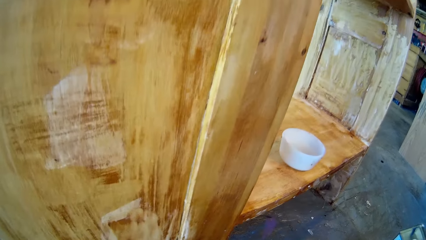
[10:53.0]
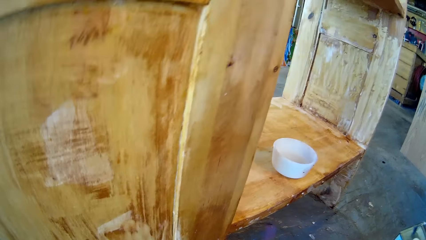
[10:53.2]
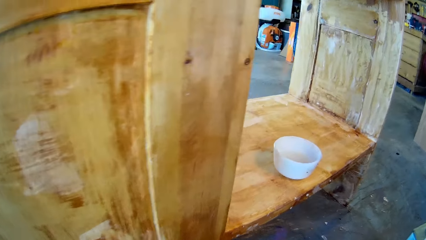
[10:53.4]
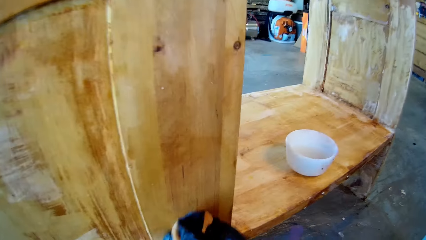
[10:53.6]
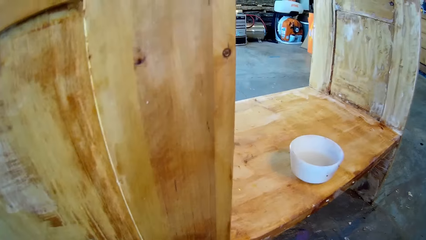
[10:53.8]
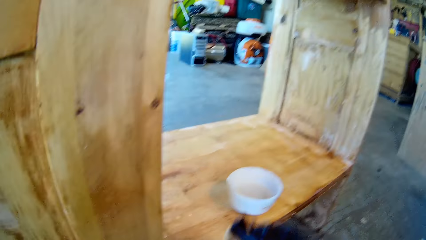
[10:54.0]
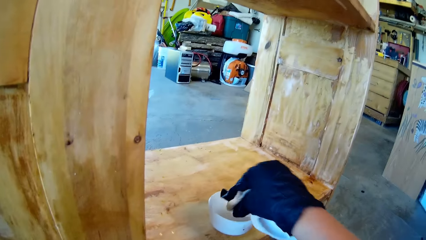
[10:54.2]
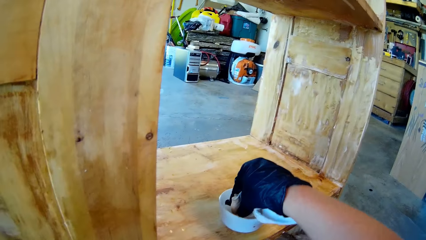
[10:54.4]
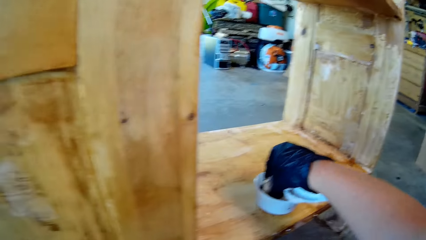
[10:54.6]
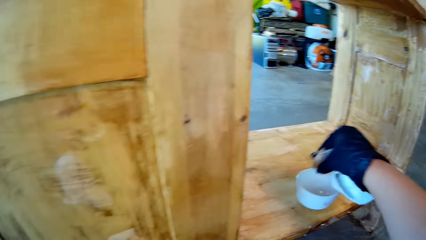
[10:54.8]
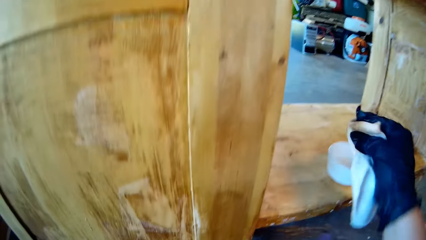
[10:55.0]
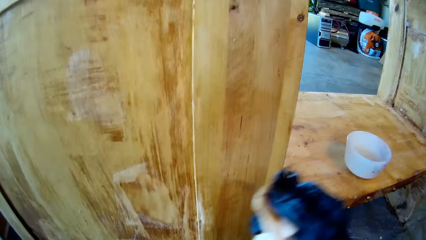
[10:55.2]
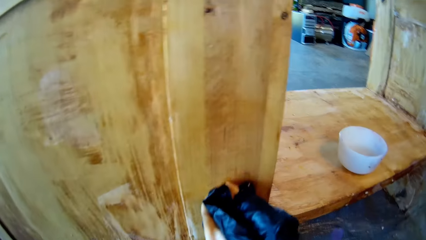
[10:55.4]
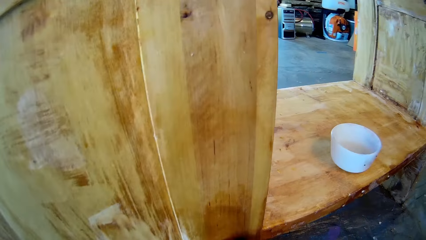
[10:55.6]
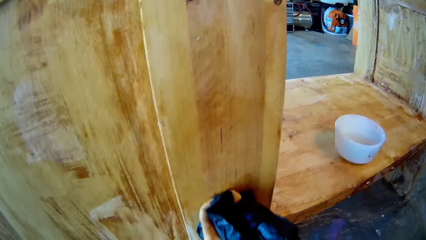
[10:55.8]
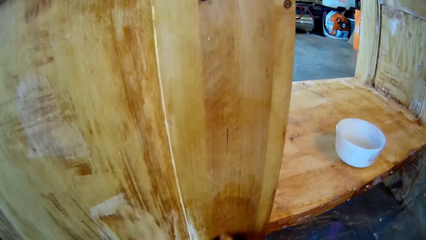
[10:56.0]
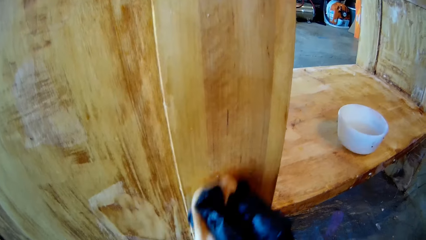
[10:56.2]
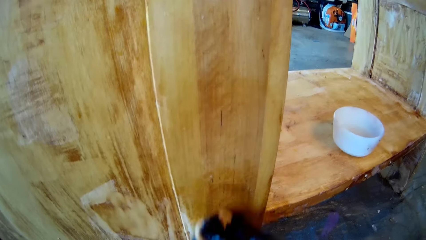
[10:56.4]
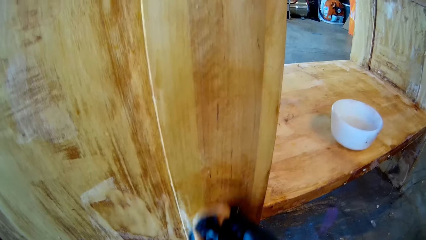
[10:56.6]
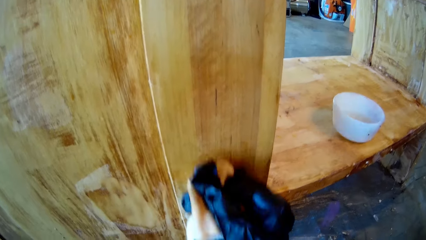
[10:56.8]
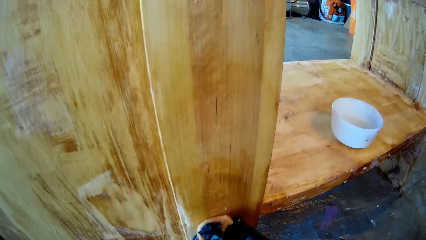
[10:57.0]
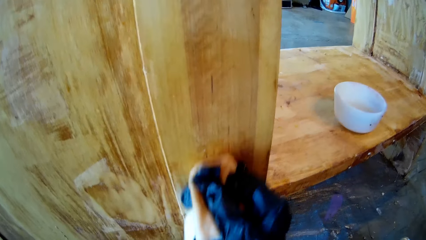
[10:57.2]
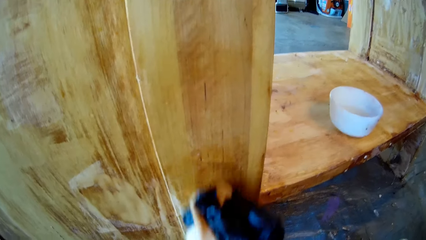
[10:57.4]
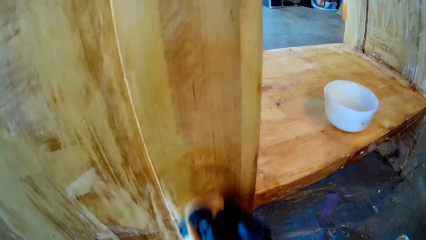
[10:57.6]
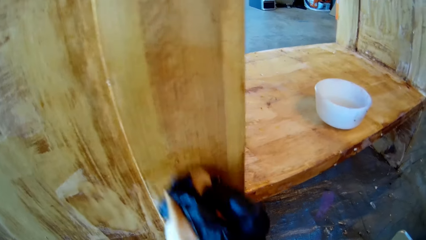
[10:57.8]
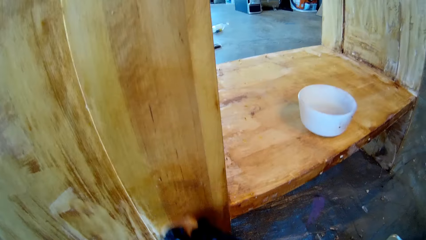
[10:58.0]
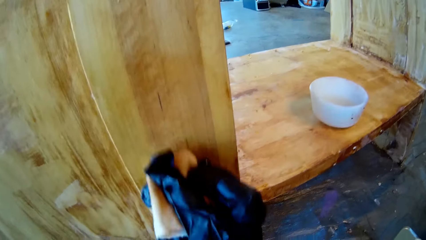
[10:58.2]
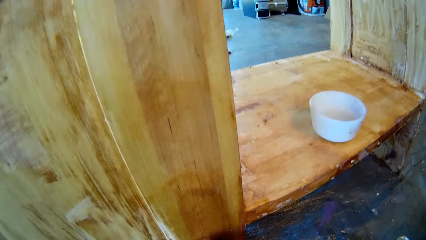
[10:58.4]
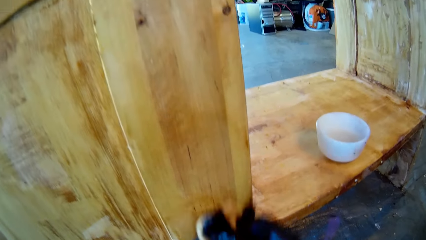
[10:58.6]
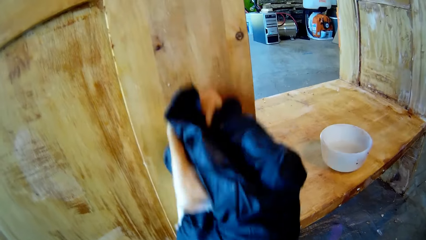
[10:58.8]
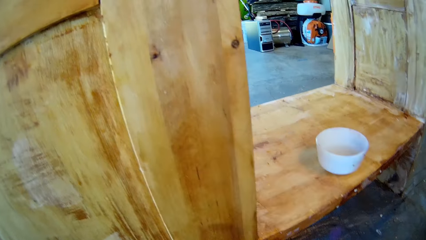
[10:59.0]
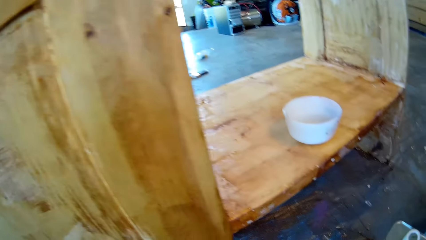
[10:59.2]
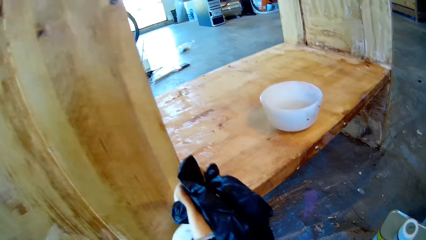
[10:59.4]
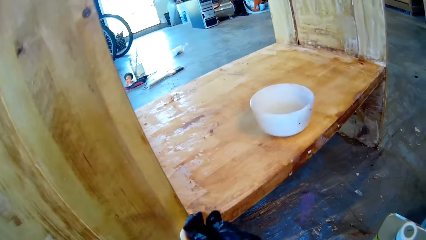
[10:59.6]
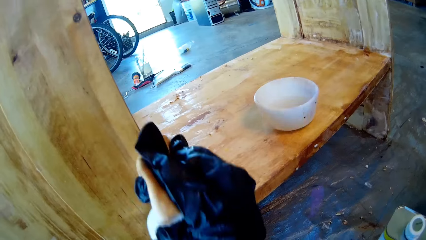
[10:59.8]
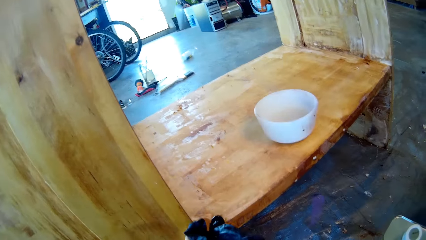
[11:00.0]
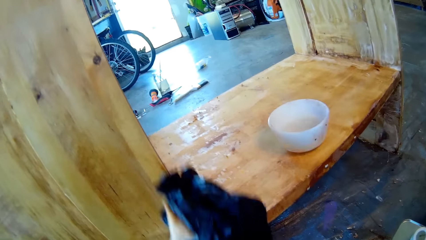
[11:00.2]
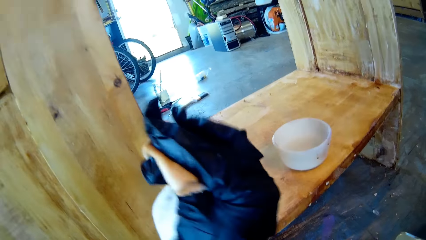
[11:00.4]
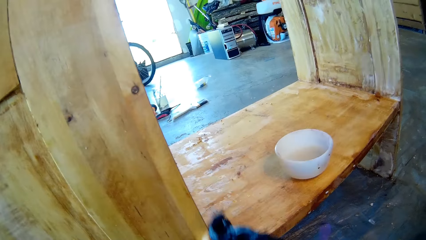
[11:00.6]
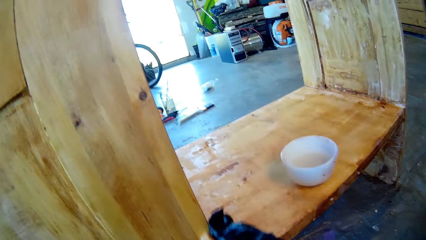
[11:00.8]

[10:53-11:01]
The camera wearer dips a wiping cloth in a bowl. They apply oil on wood with the wiping cloth.

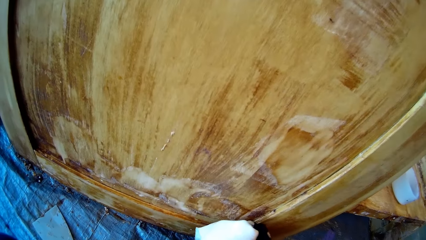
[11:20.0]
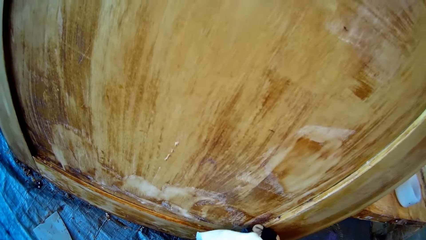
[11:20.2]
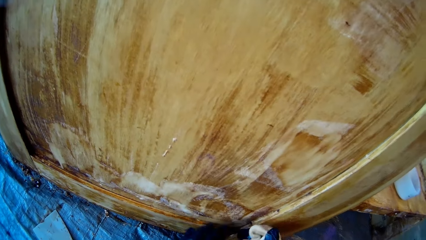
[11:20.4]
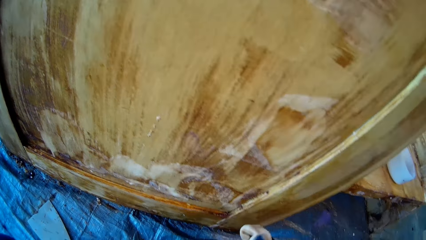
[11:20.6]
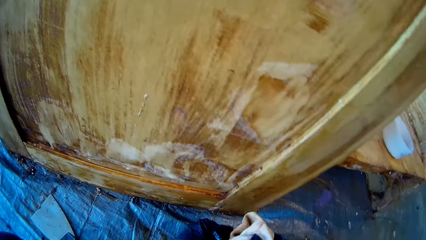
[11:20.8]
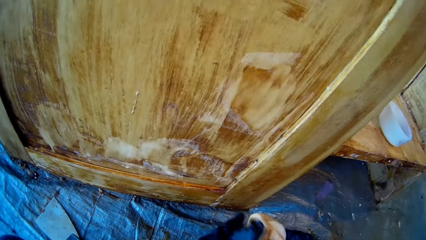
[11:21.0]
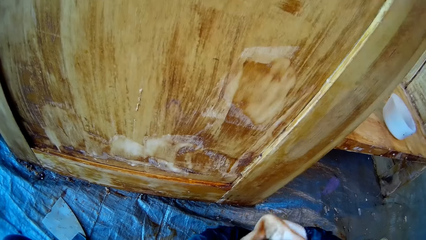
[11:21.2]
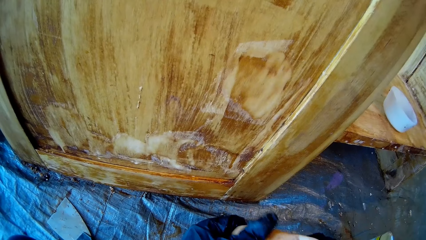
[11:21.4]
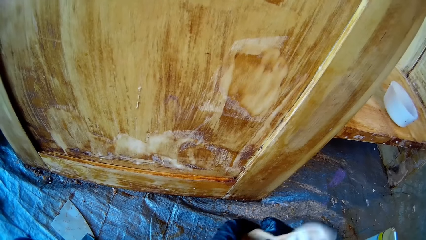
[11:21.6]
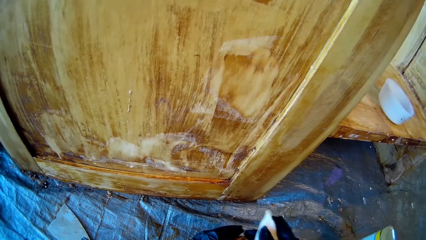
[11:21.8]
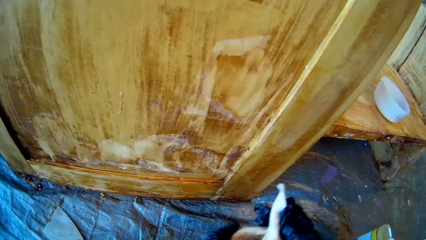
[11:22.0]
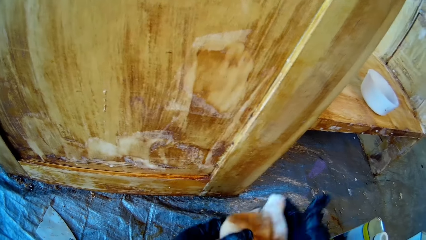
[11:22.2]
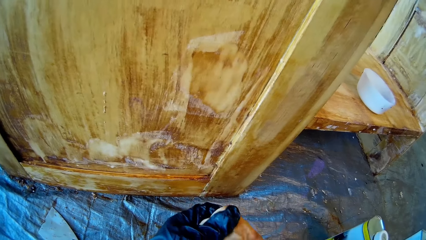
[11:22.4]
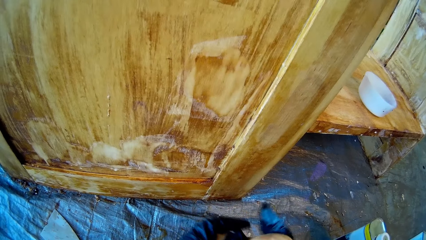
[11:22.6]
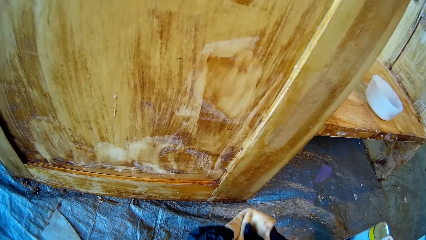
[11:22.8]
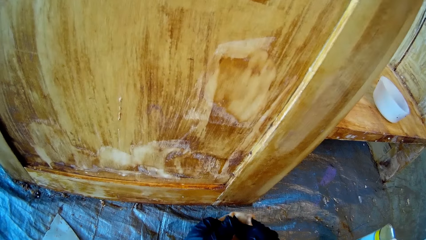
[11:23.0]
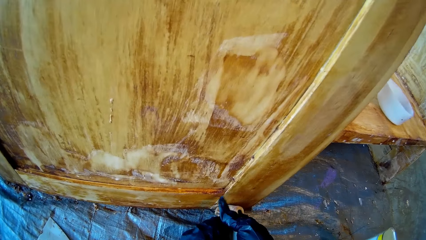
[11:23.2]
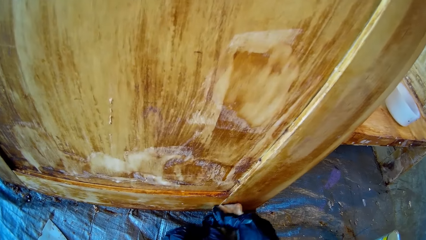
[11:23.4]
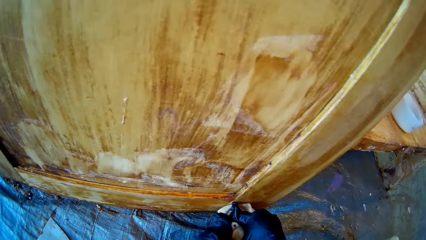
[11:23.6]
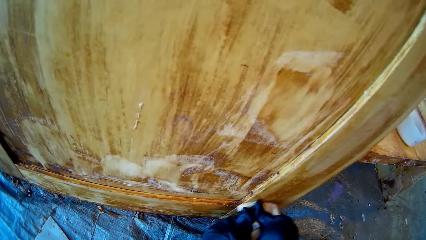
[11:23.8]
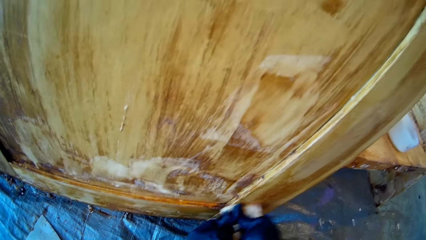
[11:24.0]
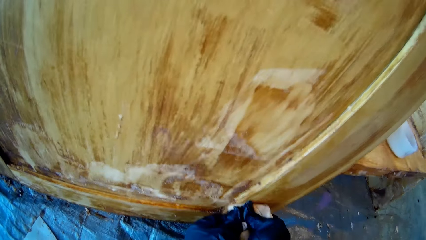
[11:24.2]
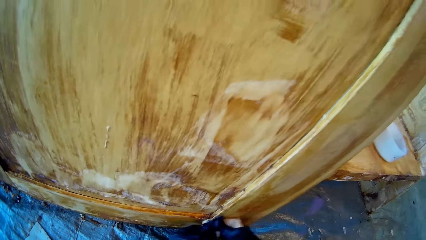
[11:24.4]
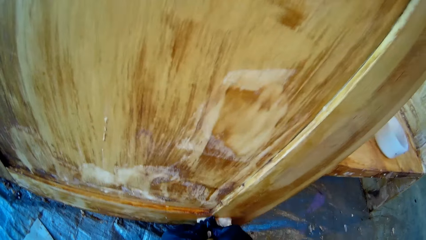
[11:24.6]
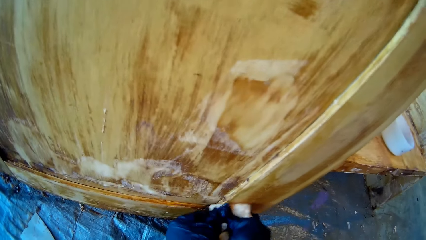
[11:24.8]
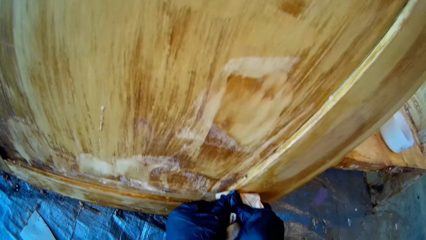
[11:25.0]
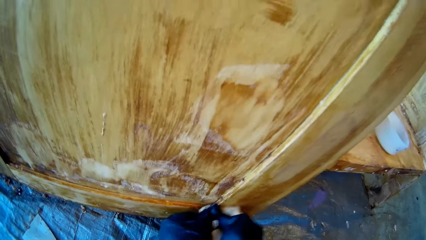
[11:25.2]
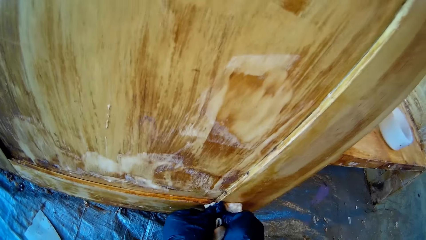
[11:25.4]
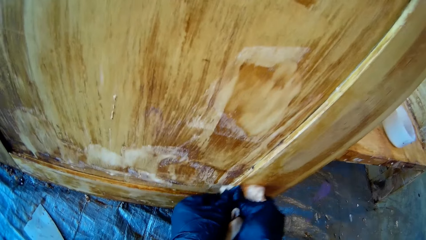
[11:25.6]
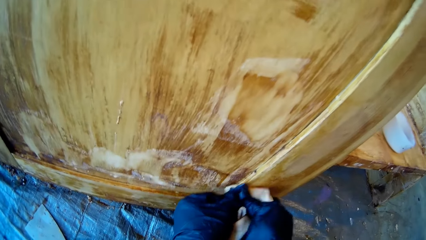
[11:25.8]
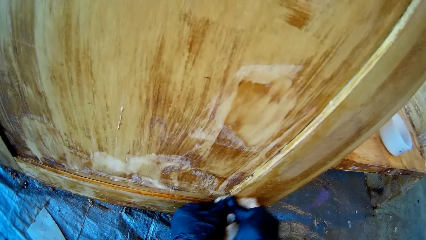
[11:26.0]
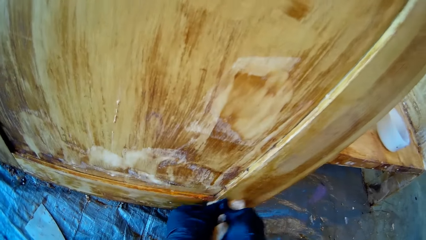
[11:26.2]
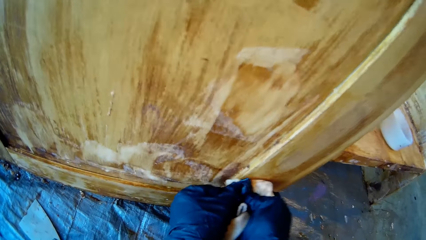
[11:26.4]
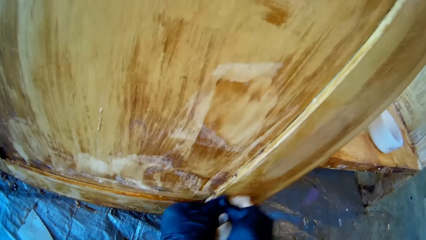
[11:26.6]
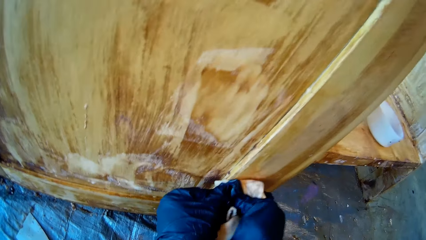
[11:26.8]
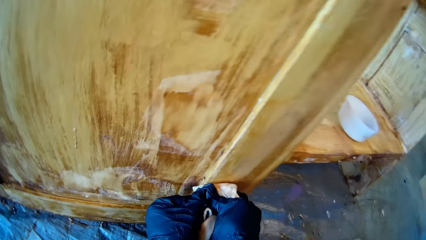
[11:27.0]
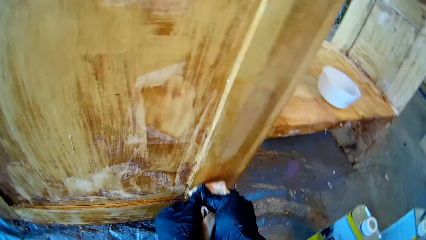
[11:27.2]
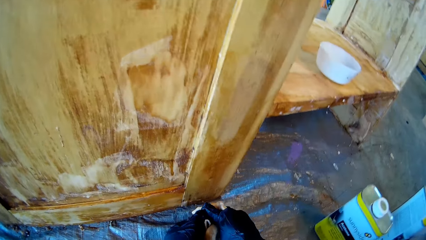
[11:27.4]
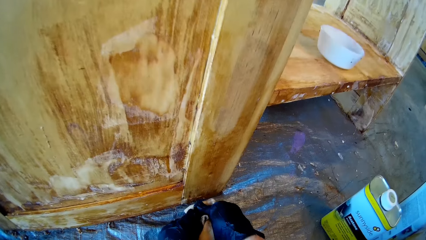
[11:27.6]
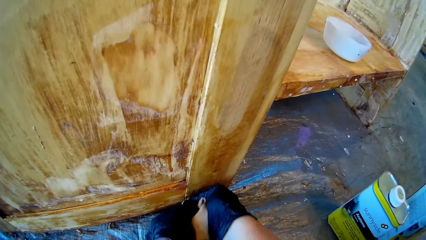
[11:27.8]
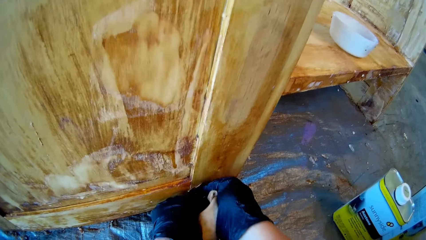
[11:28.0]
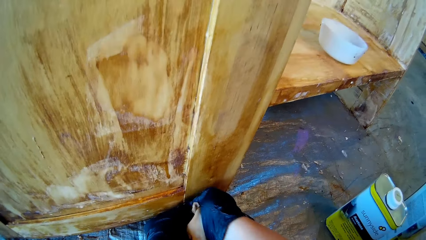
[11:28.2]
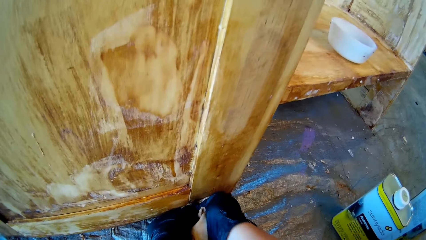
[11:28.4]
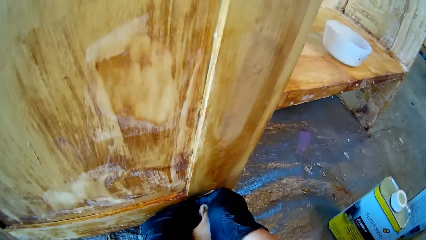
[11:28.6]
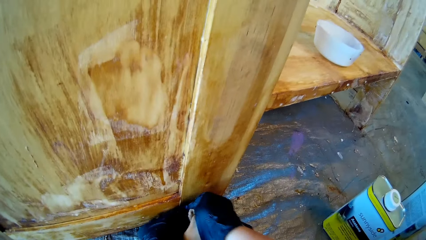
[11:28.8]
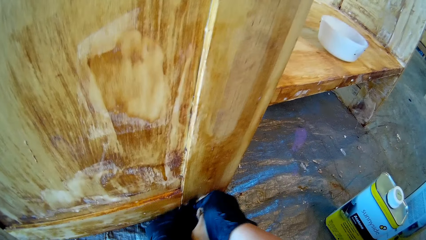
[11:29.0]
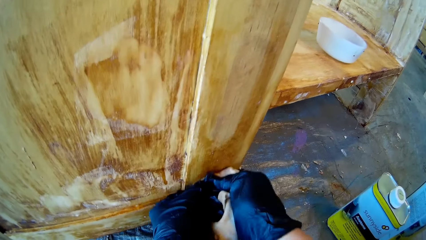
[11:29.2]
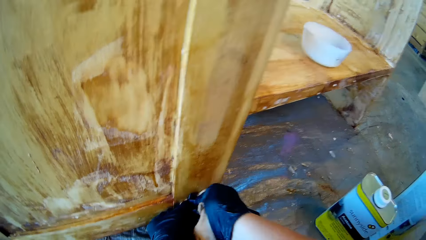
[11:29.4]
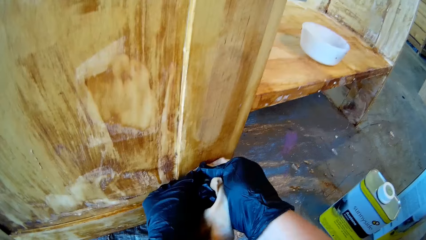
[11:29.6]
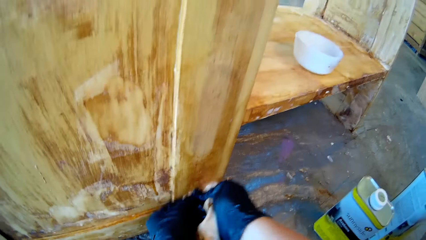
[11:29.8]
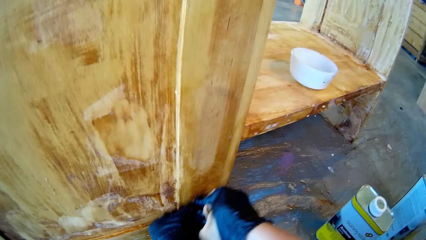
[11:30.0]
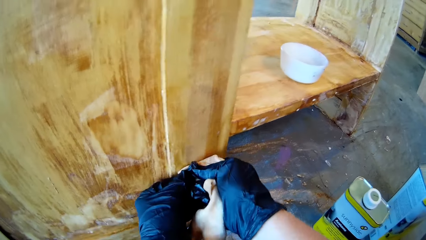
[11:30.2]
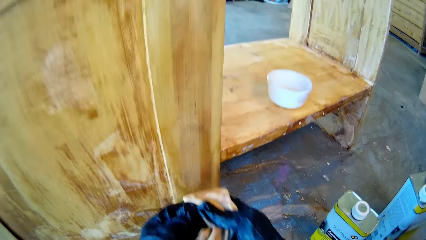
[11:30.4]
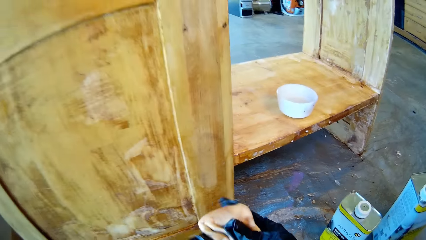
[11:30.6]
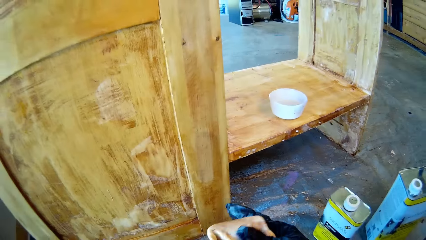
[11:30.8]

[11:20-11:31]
The camera wearer spreads a wiping cloth with hands. They apply oil on wood with the wiping cloth.
